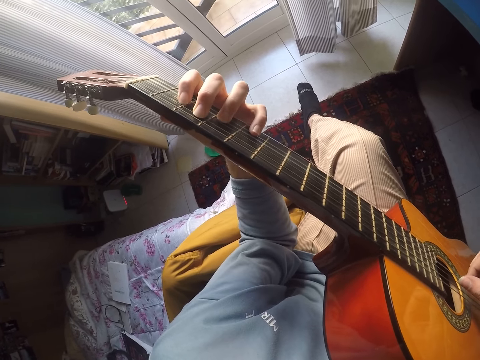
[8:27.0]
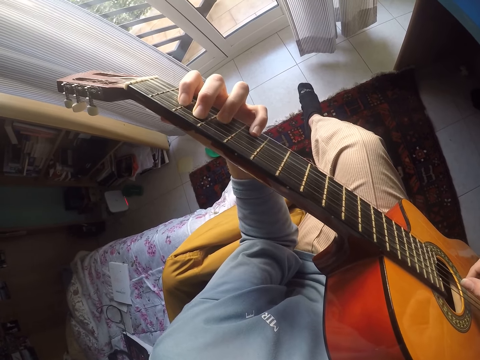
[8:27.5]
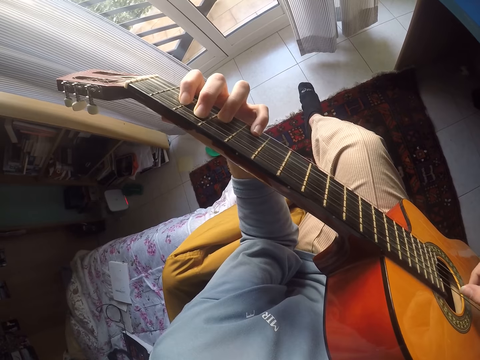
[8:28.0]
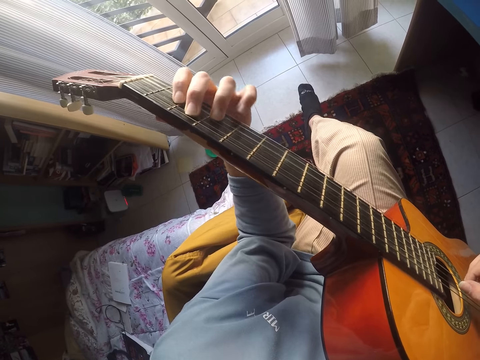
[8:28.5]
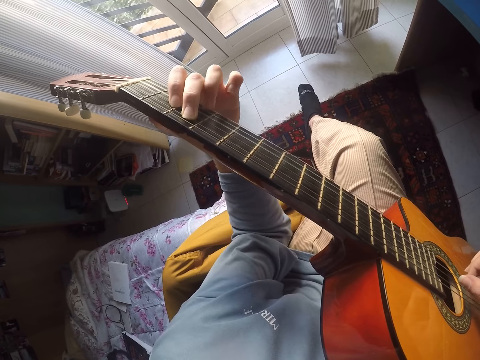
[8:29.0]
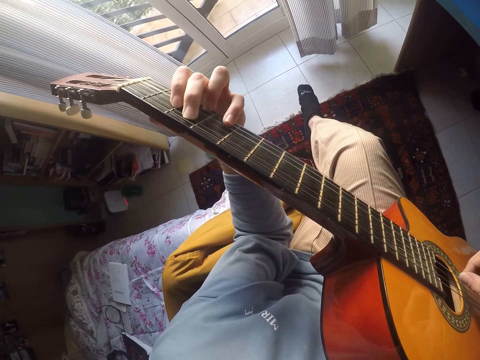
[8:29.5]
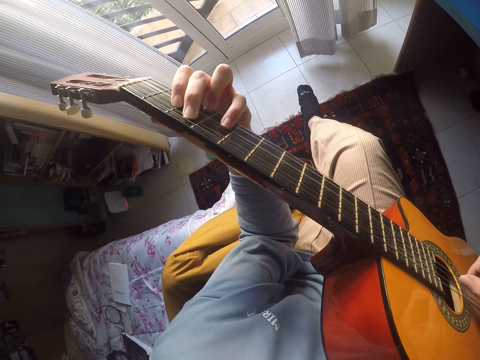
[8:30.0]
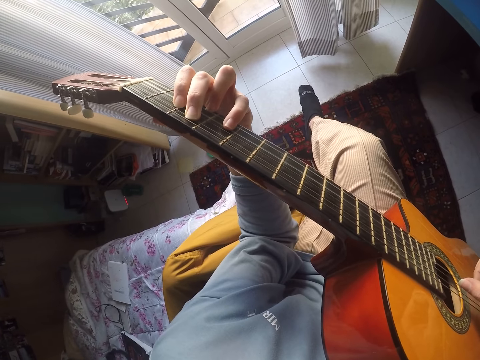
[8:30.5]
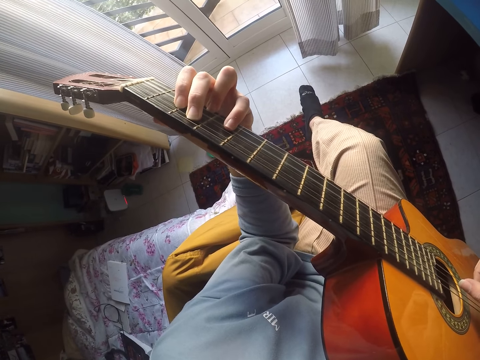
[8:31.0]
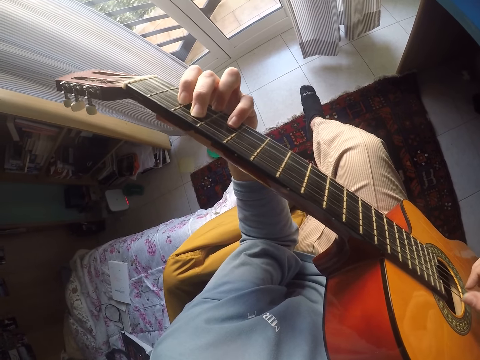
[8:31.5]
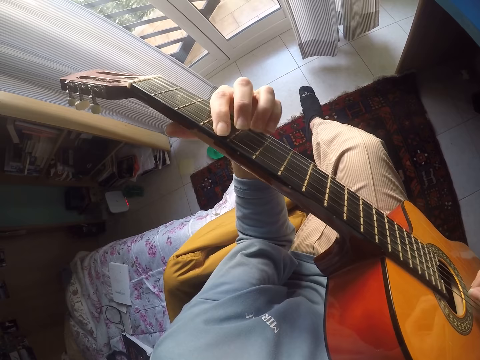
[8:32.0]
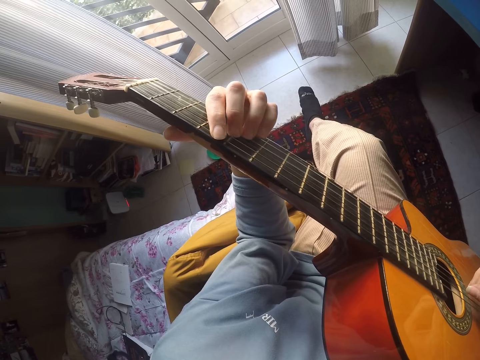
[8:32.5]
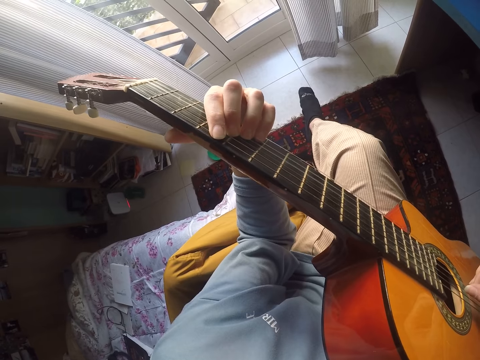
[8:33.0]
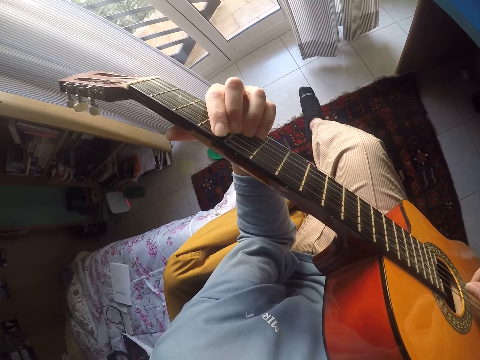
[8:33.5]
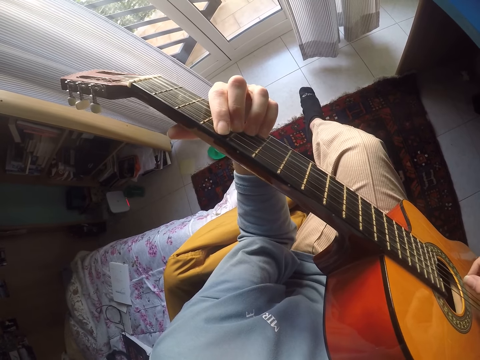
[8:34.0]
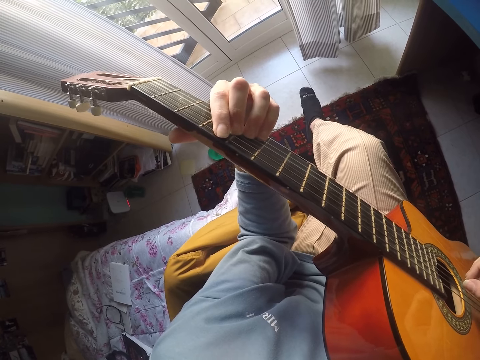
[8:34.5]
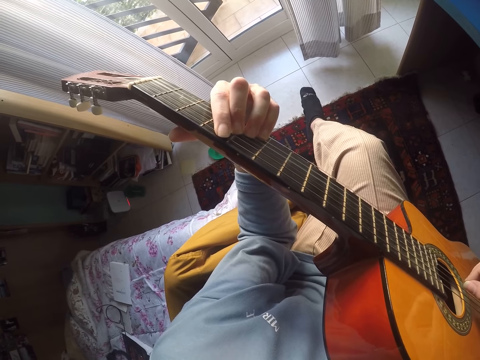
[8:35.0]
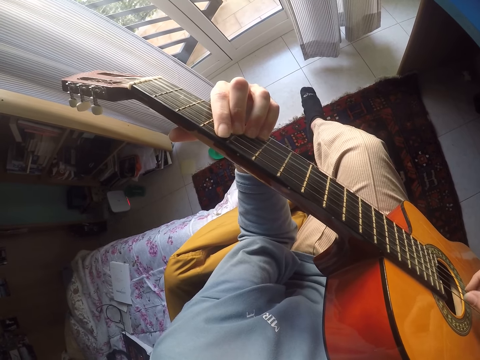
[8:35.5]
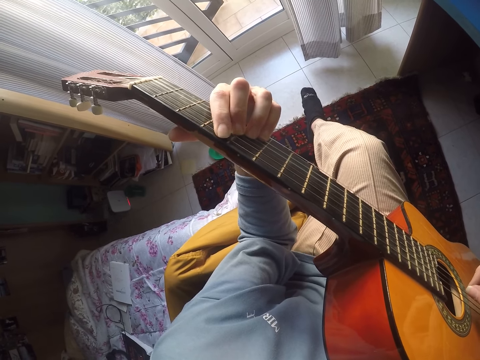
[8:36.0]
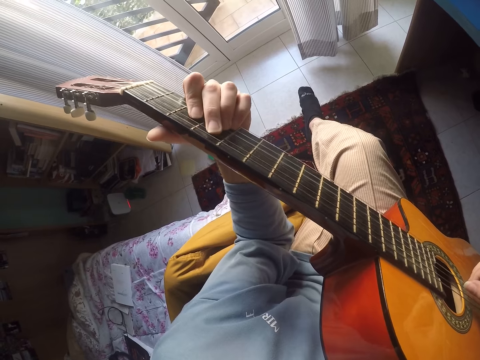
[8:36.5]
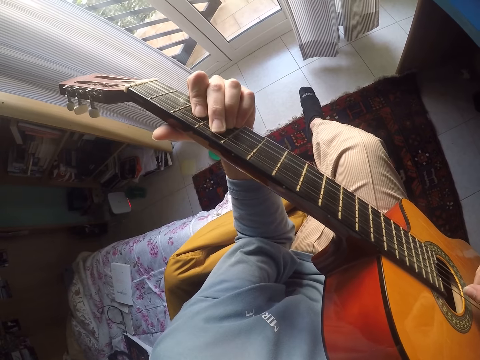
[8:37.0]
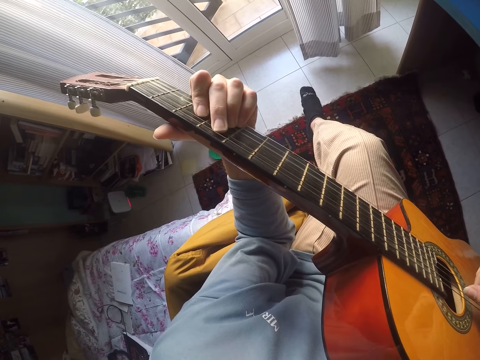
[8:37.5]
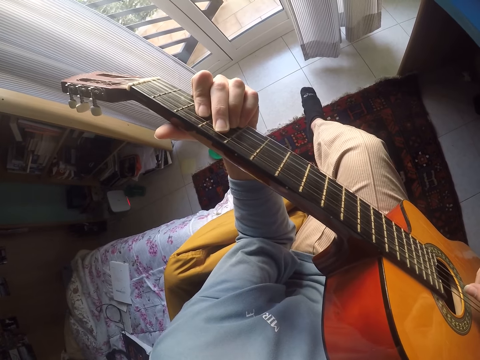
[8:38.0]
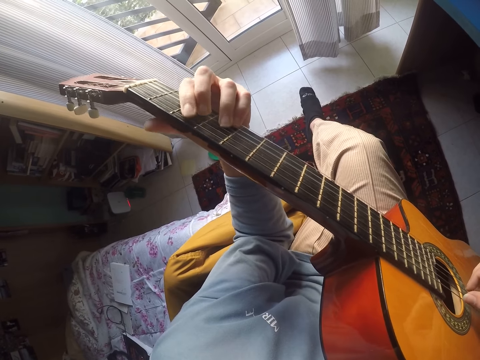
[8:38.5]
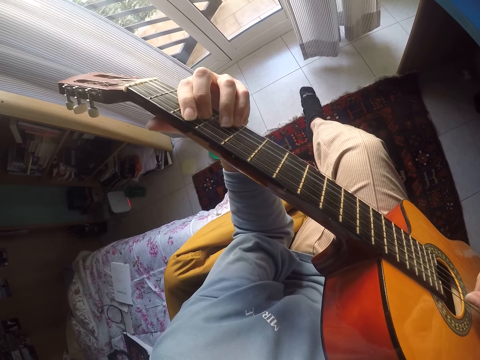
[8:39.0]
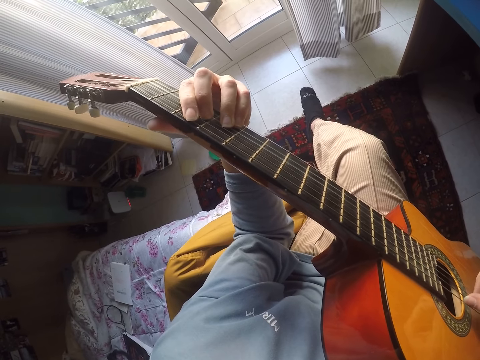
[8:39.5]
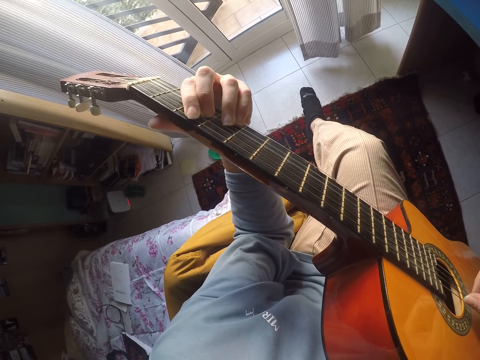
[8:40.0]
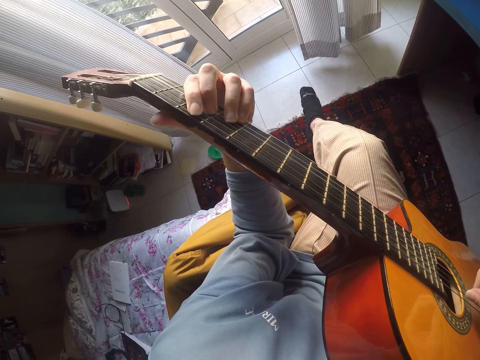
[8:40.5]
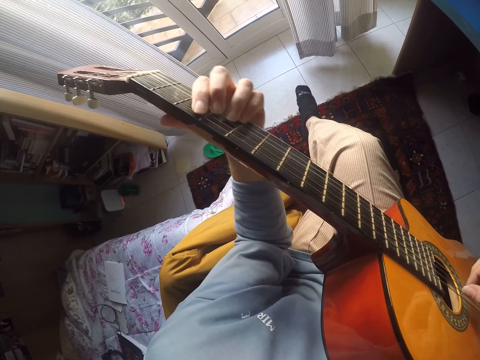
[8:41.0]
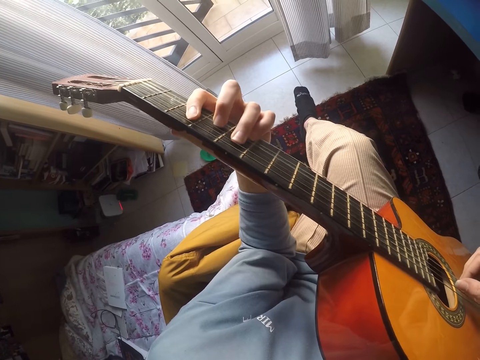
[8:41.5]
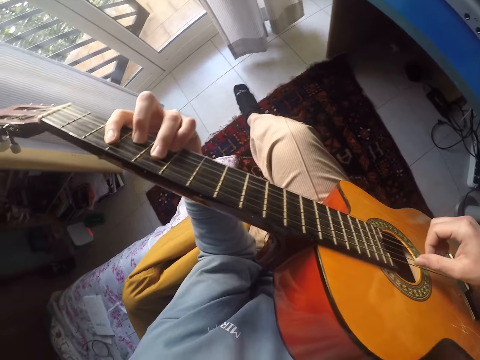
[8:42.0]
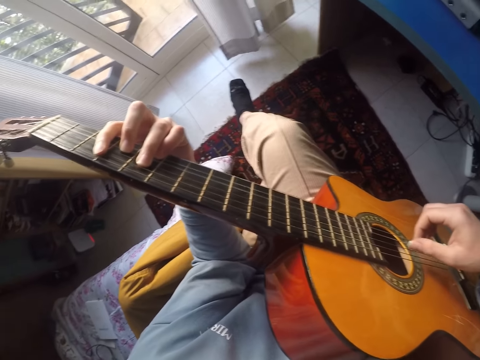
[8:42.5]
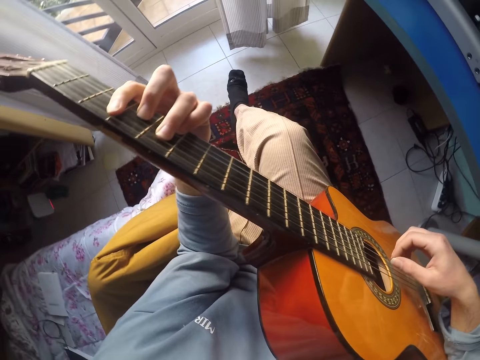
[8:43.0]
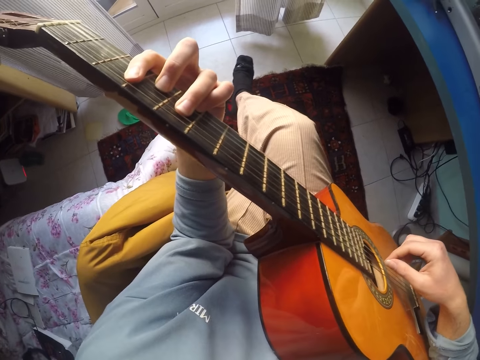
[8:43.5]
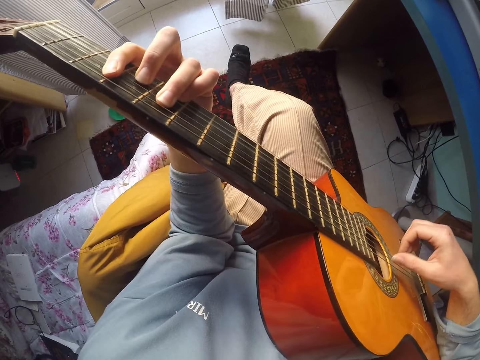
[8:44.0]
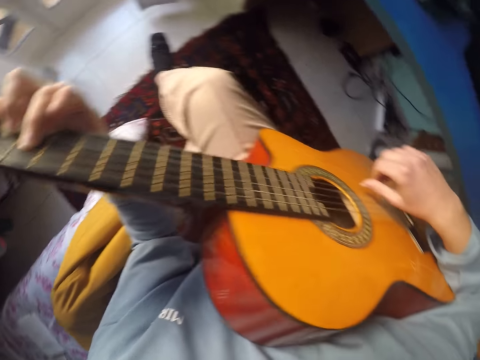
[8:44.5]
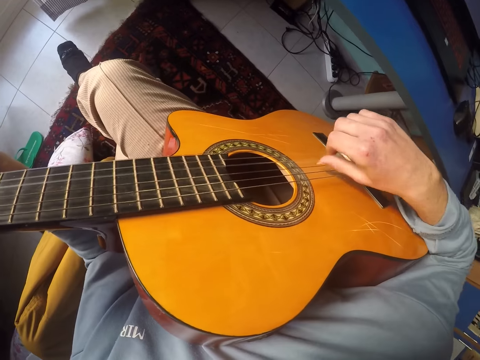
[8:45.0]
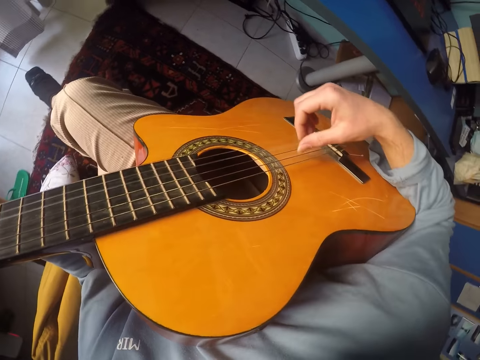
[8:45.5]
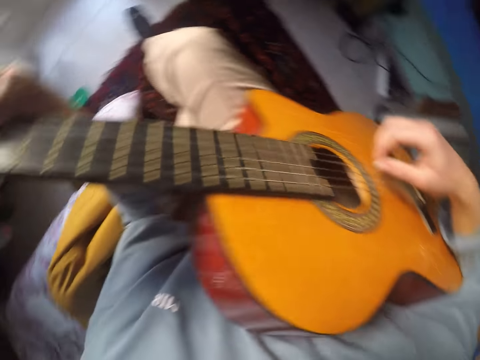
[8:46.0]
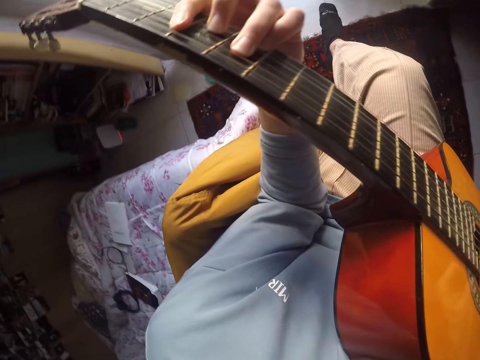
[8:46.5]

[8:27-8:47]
The camera wearer plays the guitar. They play the guitar again. They look around. They play the guitar.

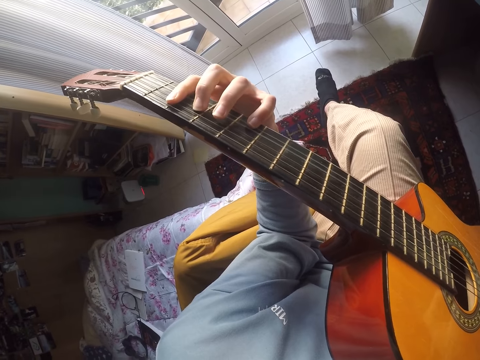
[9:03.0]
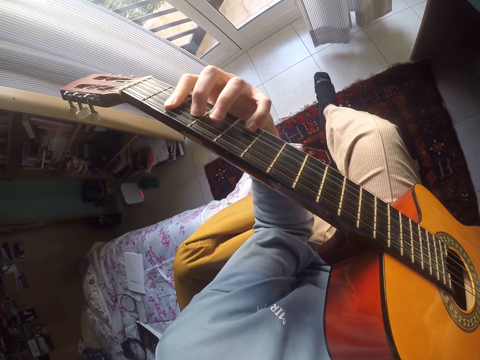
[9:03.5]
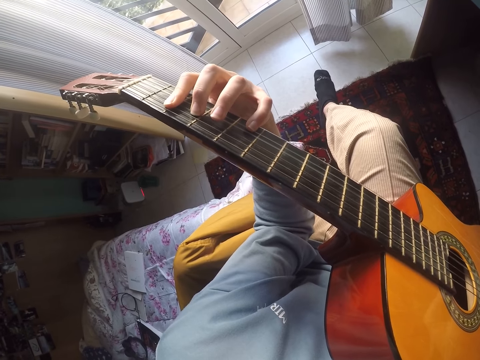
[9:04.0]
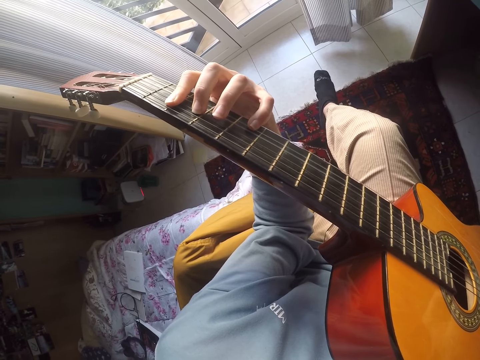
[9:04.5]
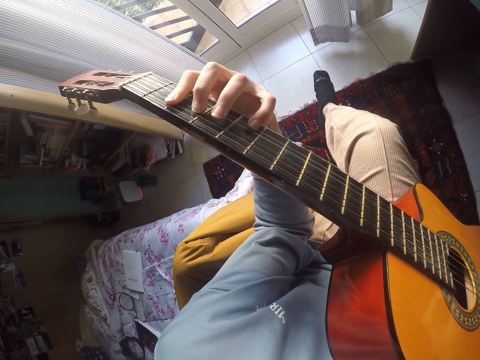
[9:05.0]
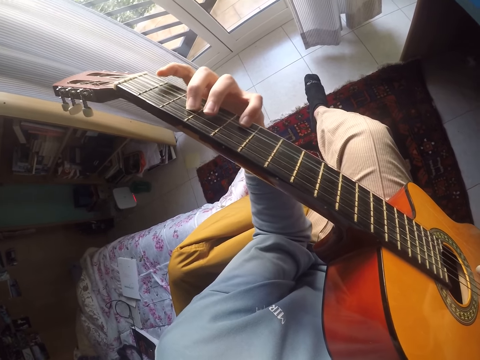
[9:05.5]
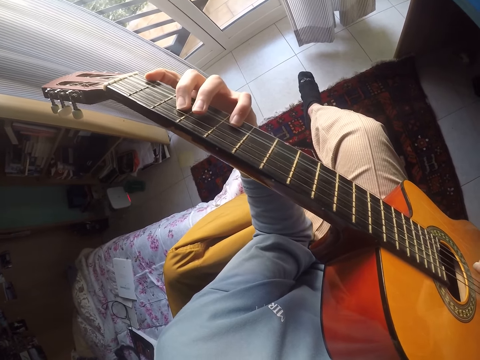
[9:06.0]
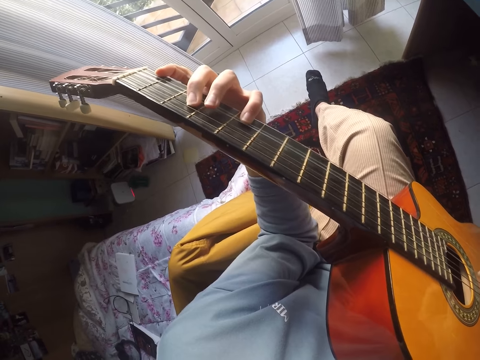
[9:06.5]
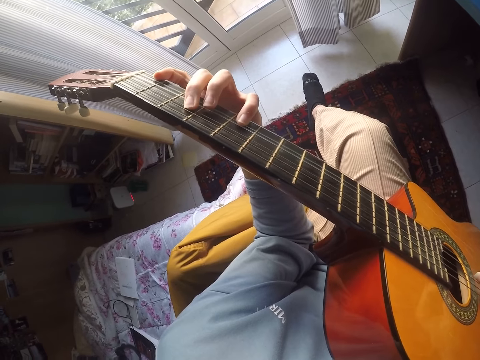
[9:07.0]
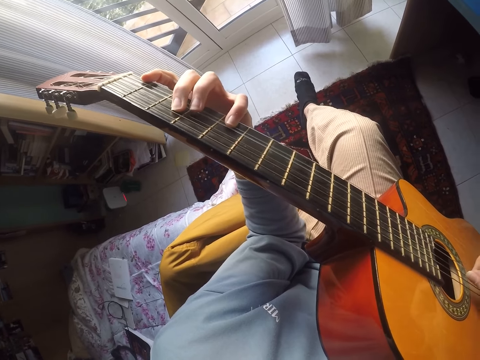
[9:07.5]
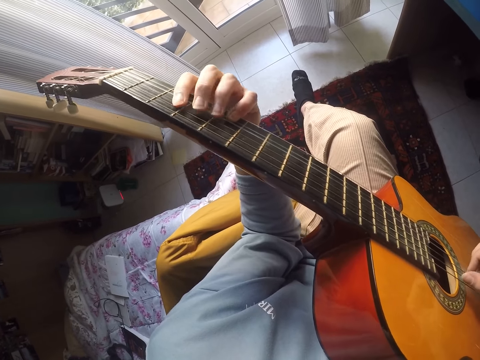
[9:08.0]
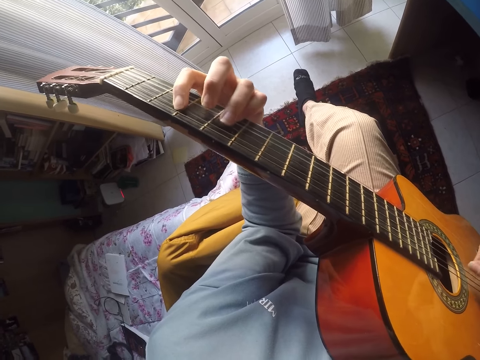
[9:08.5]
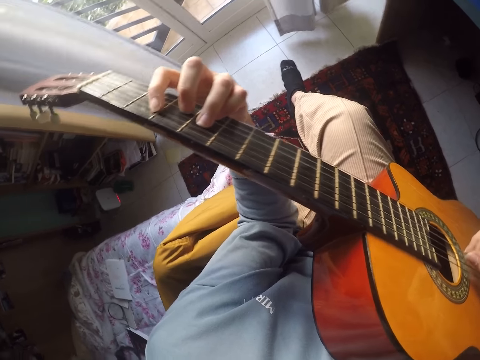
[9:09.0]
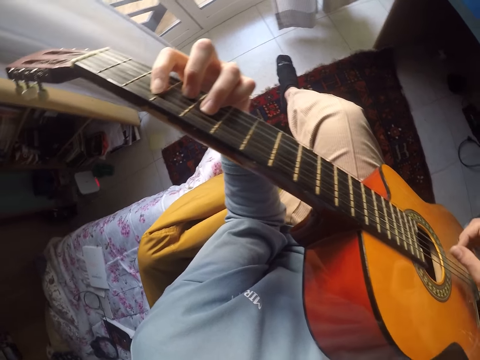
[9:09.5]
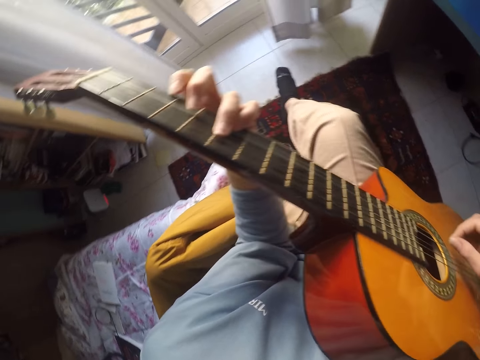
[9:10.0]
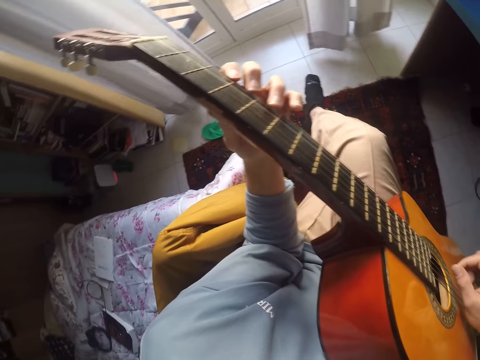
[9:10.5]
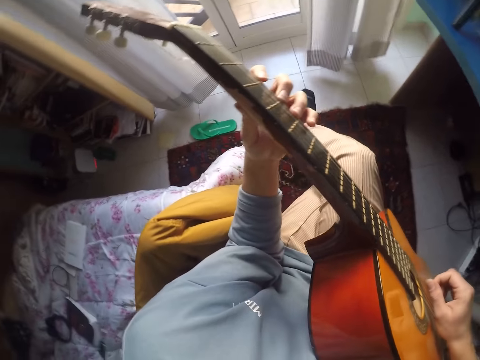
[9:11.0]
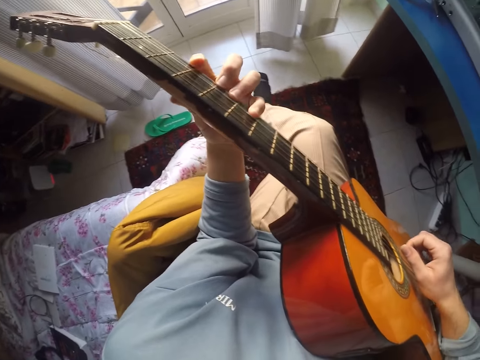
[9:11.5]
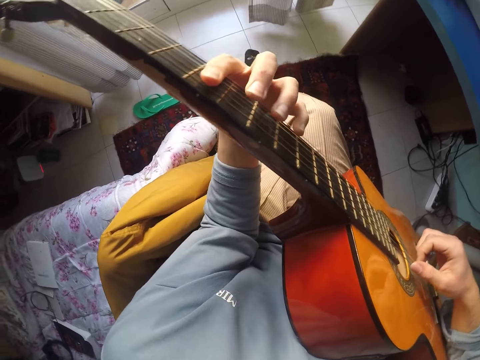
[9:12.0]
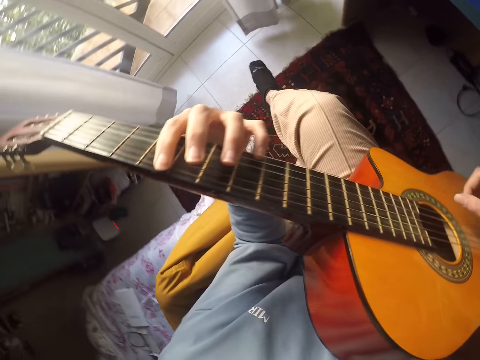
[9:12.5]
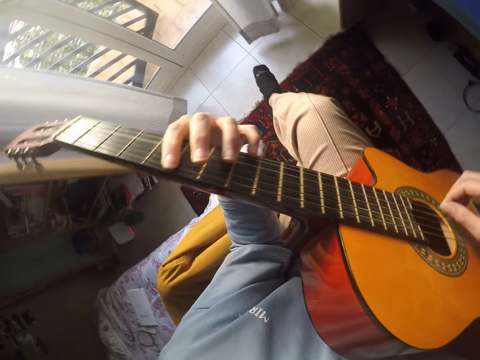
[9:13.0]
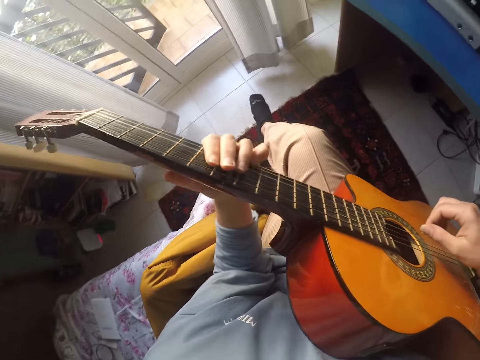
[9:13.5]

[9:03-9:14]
The camera wearer plays the guitar. They look around. They play the guitar.
